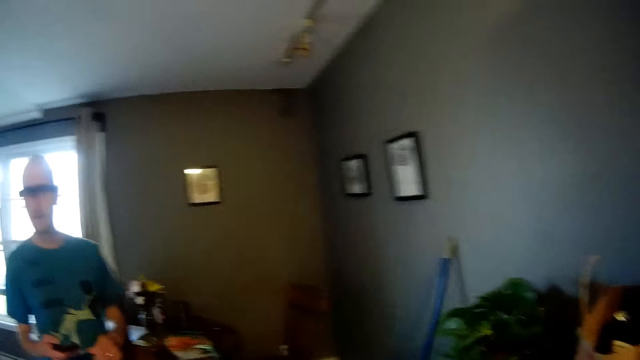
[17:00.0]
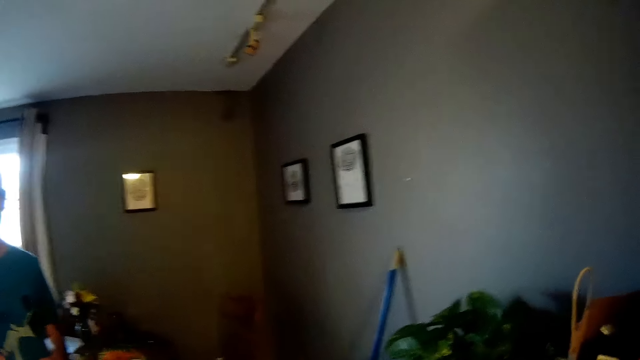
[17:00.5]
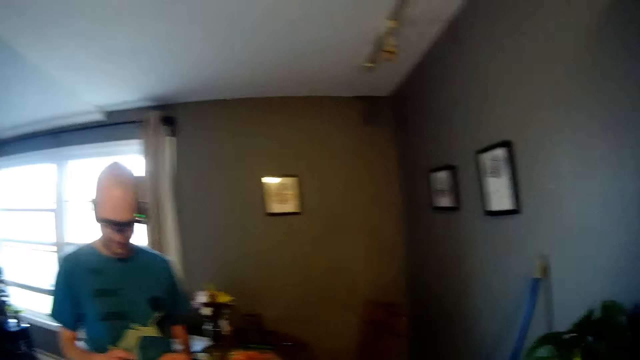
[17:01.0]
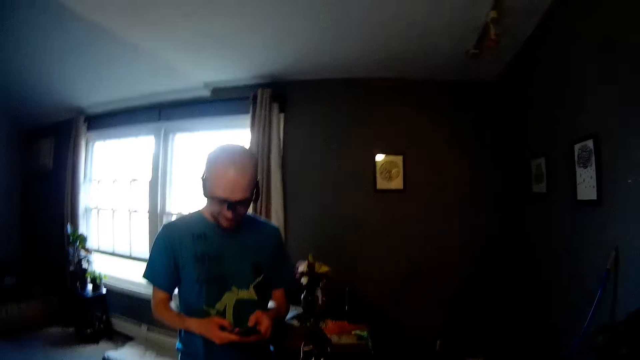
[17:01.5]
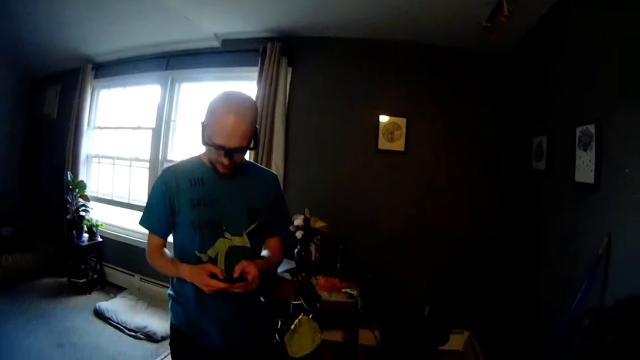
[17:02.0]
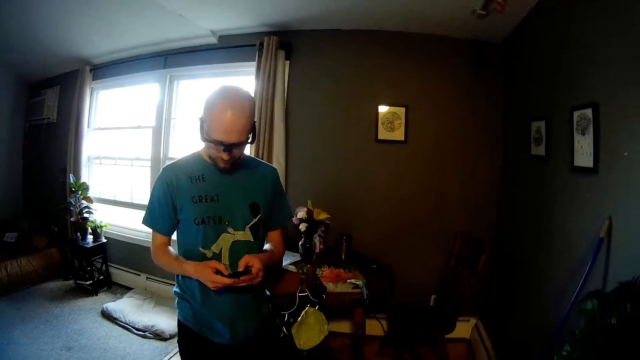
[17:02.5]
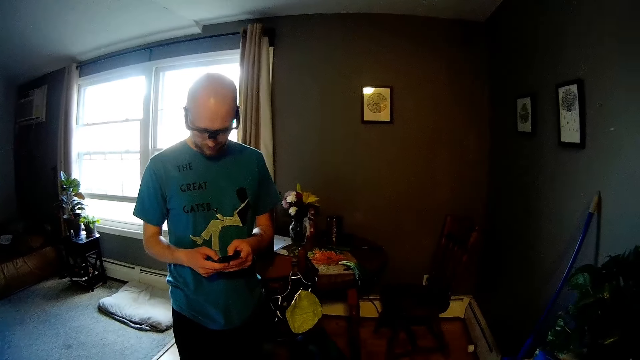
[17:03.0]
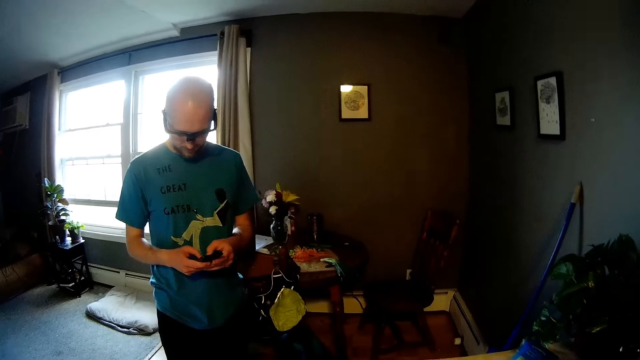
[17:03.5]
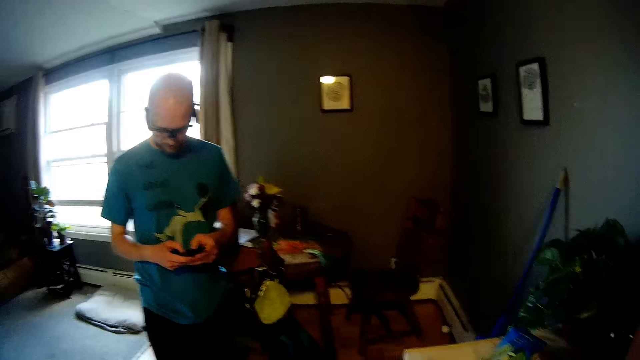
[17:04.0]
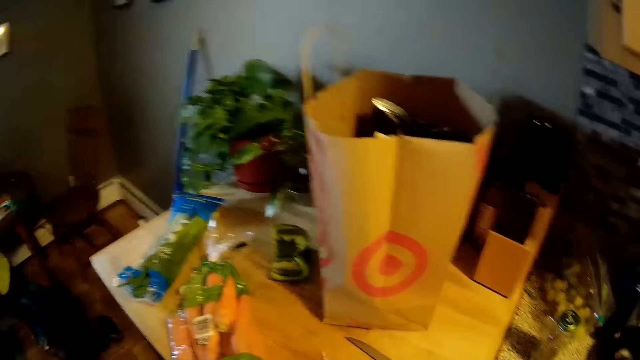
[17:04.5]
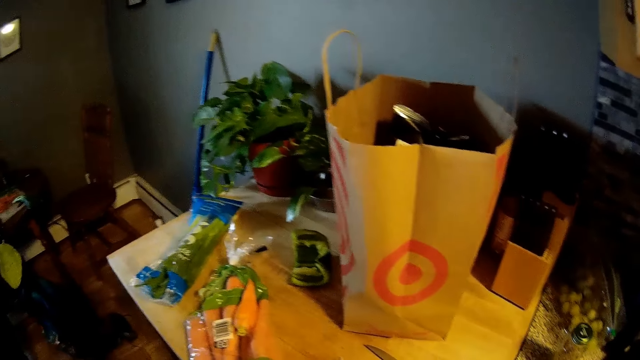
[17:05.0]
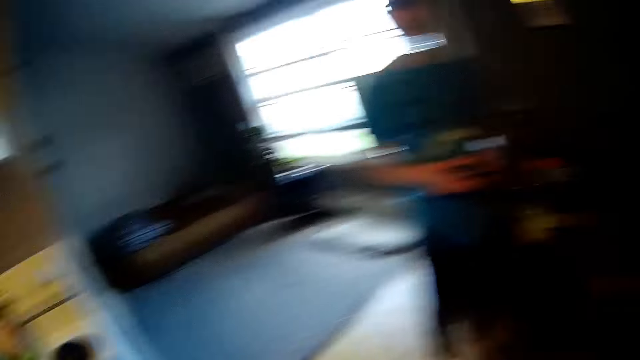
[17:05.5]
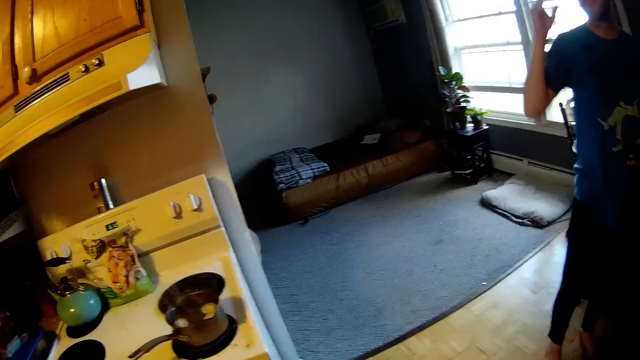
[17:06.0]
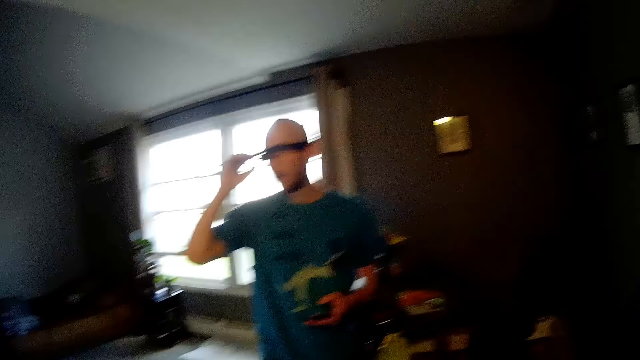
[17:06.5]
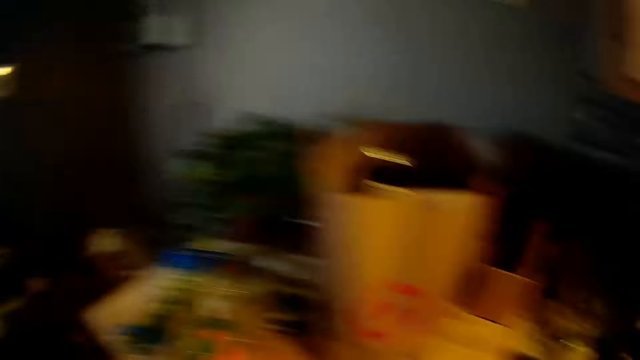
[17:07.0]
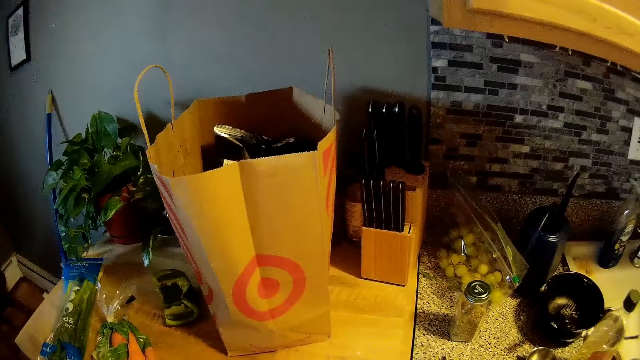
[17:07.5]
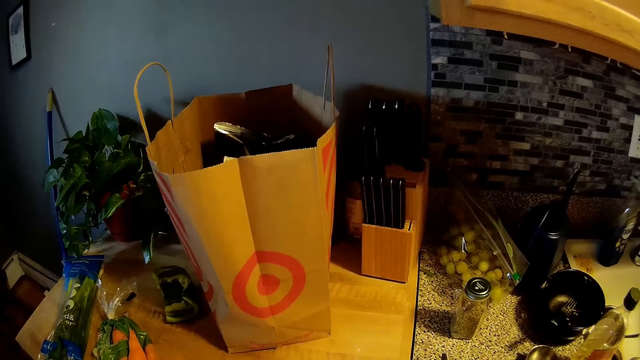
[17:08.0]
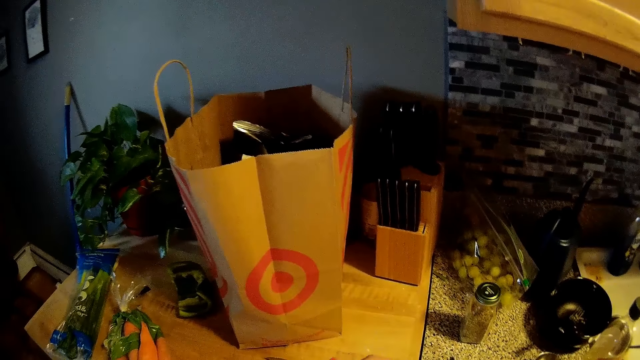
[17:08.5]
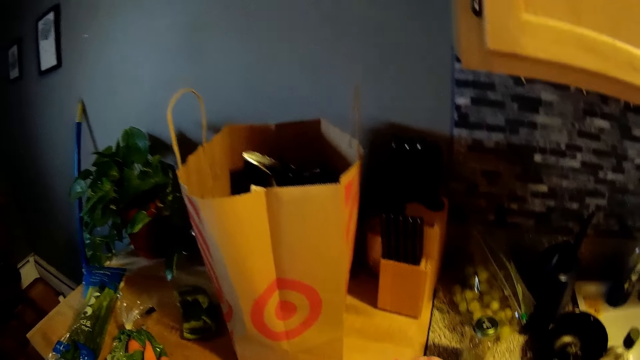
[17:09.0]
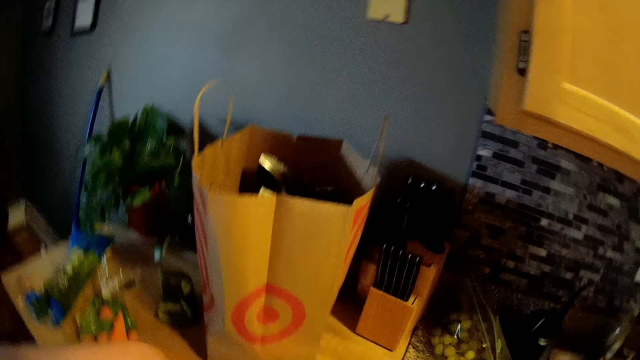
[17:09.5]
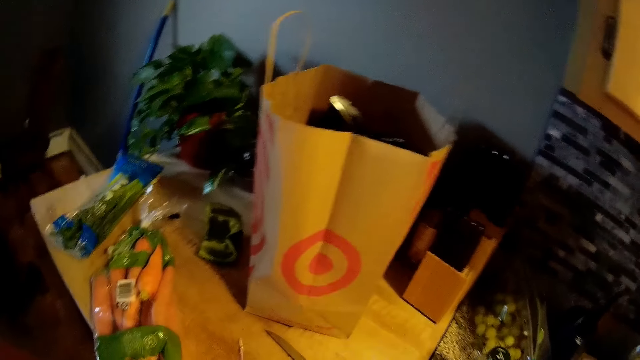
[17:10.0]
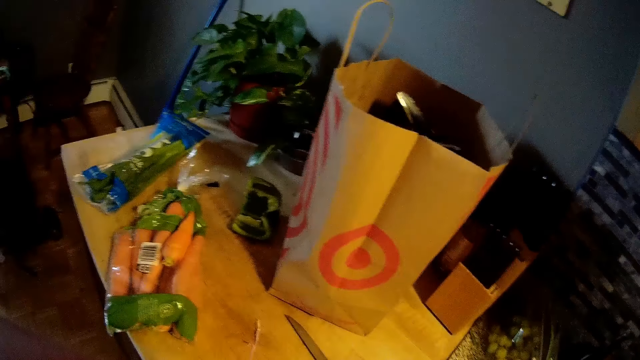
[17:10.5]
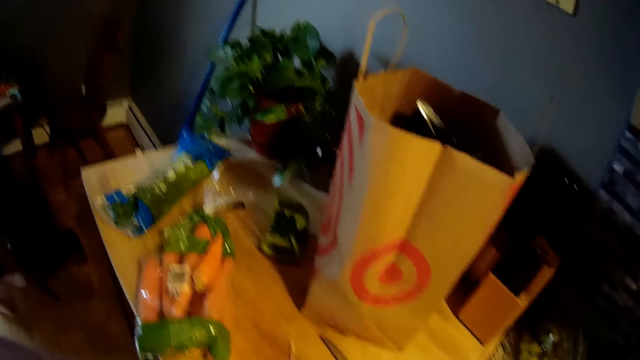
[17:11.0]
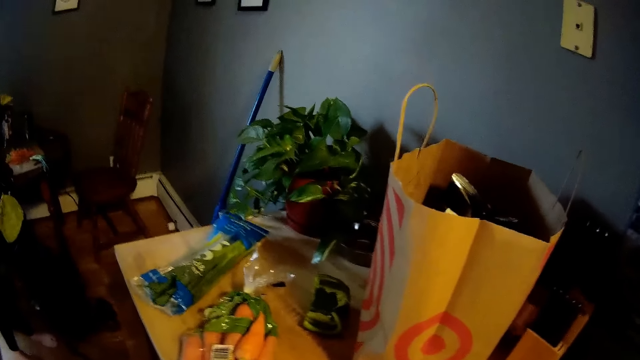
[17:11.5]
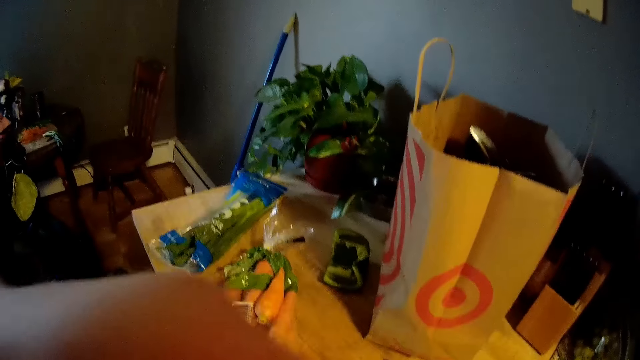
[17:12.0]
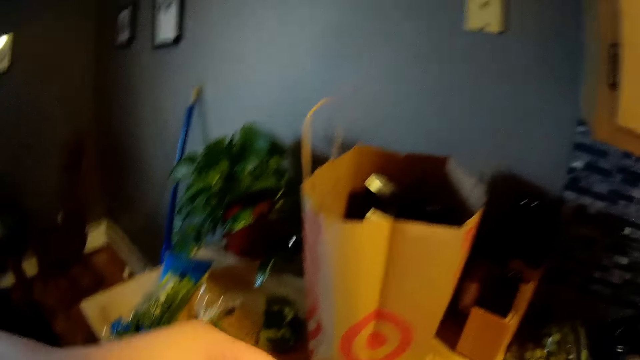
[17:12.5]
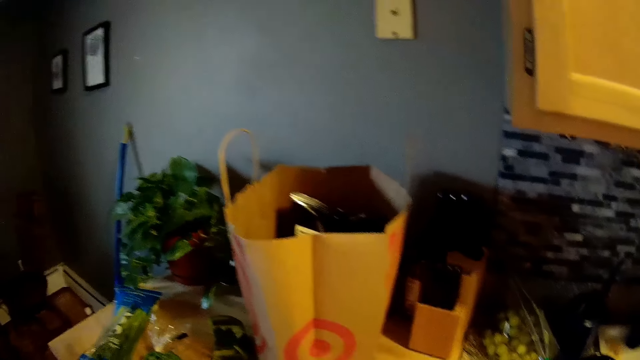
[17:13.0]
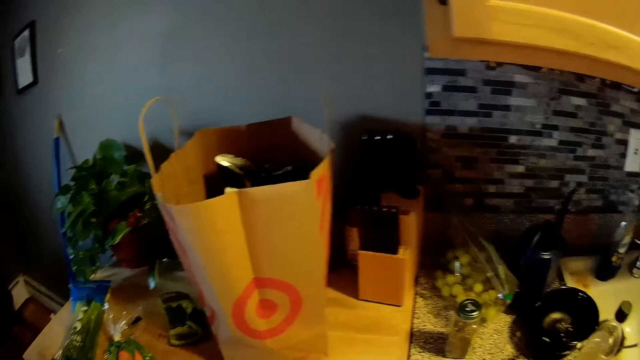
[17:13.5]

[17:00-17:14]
The camera wearer looks around. A man uses the phone in his hands. The camera wearer looks around. The man lifts his hand. The man holds his eyeglass. The camera wearer looks around. She holds the plastic bag with her right hand. She does something.

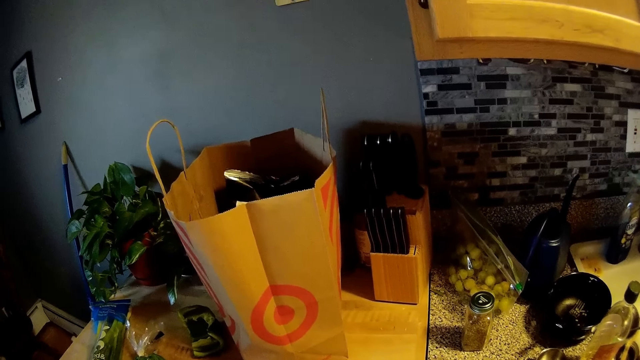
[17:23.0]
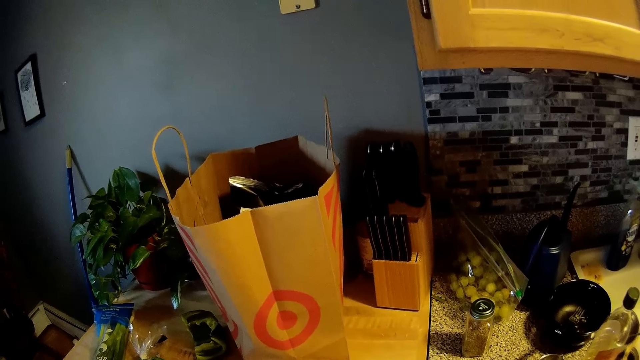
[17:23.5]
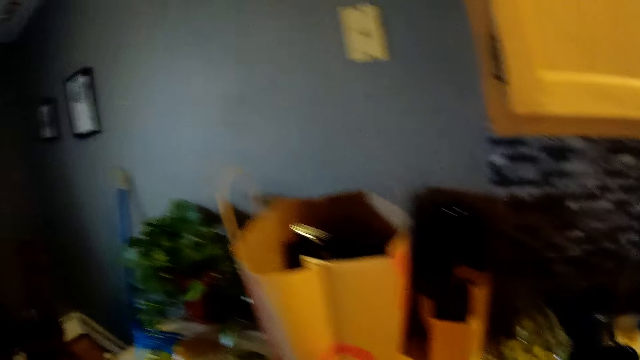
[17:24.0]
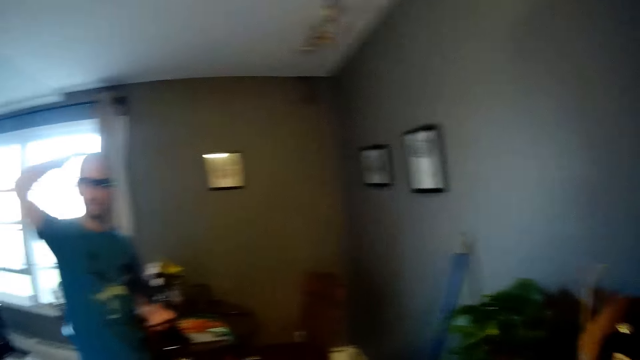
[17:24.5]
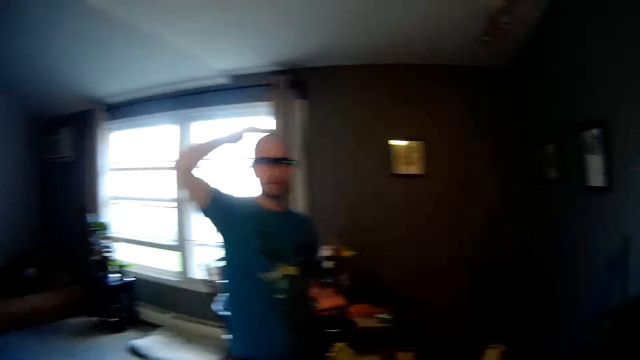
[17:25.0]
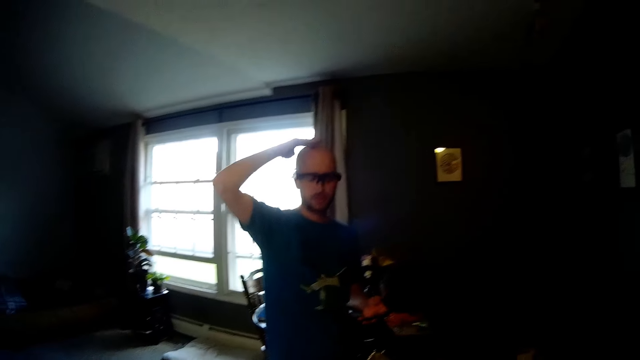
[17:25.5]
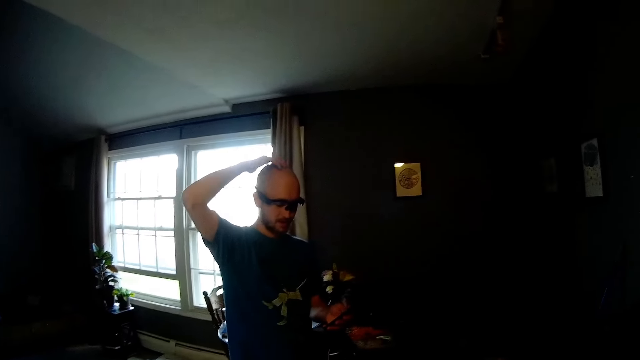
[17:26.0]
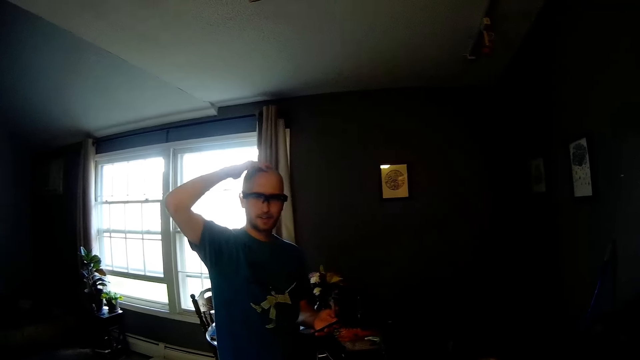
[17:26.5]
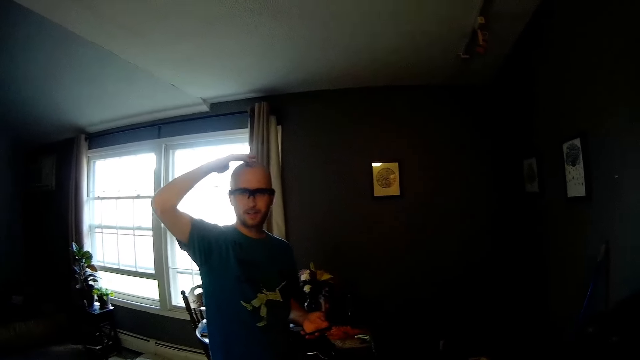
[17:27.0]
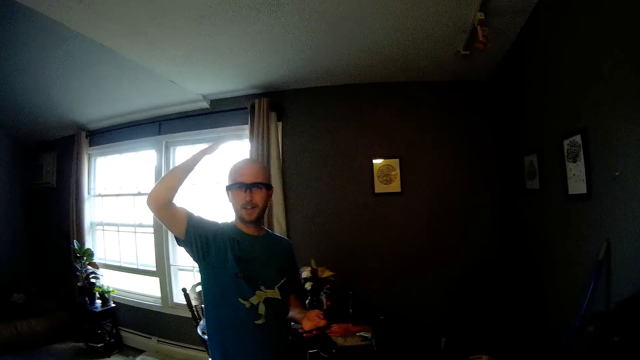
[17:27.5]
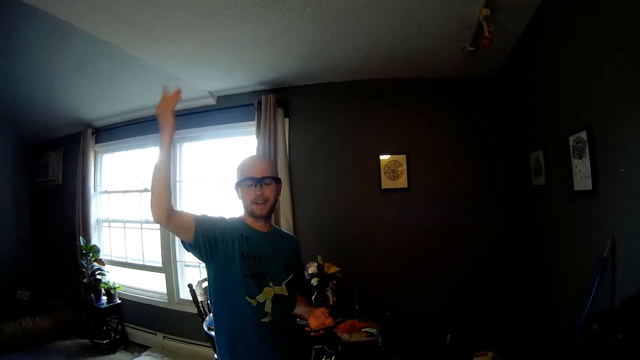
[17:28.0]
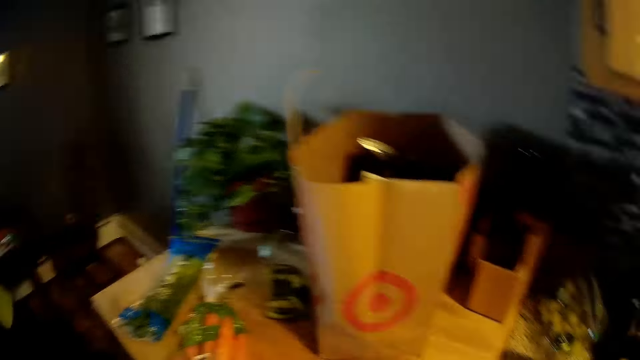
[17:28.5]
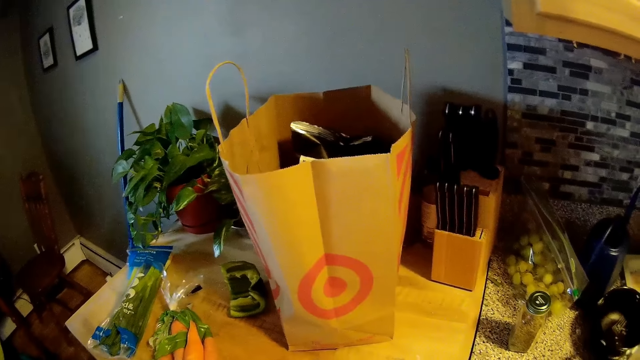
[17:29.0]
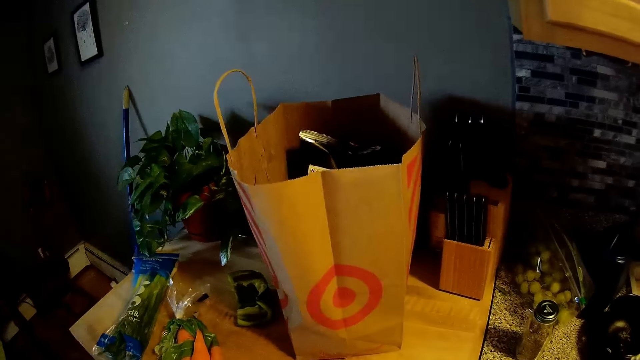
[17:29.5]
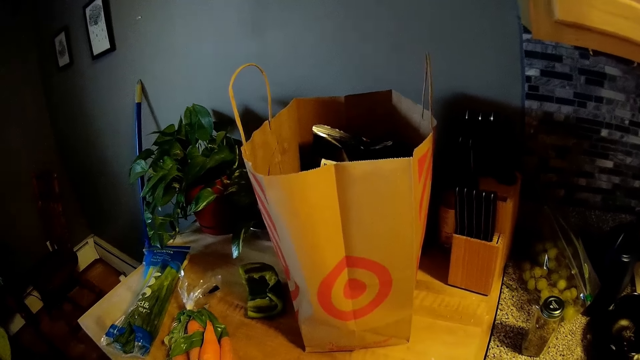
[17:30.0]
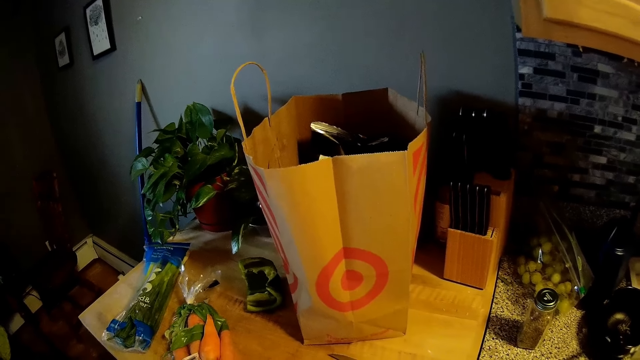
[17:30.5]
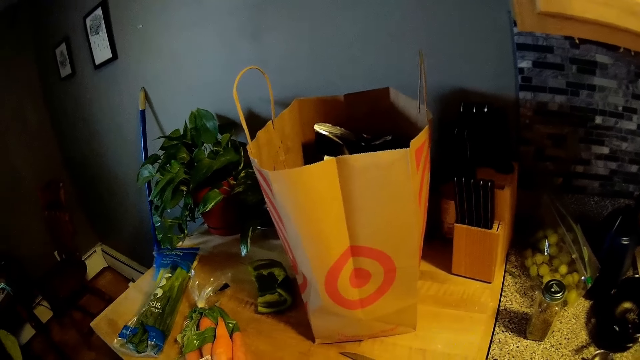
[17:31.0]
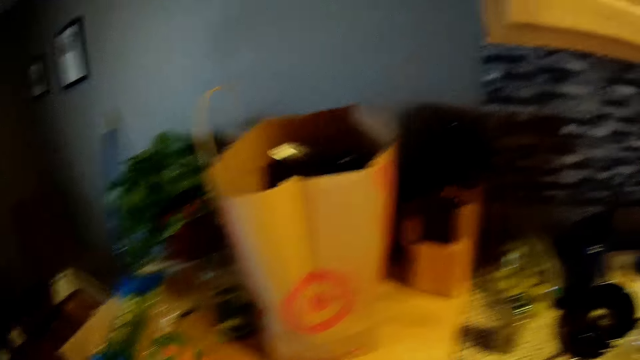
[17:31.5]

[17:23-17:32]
A man brushes the top of his head with his right hand. The man looks at the phone in his left hand. The man raises his right hand from his head. The camera wearer looks around.
